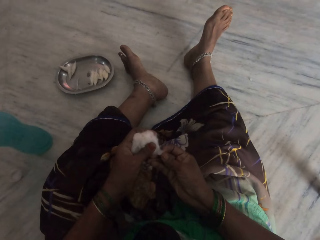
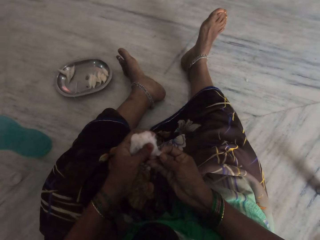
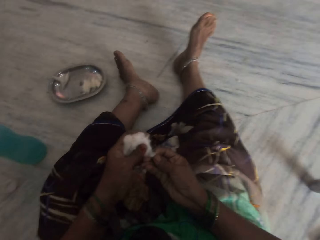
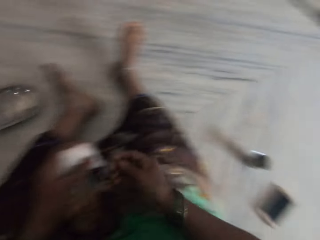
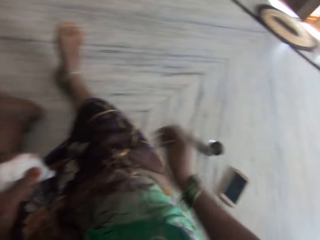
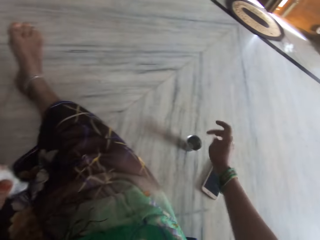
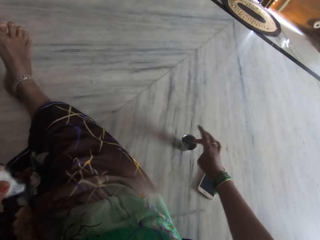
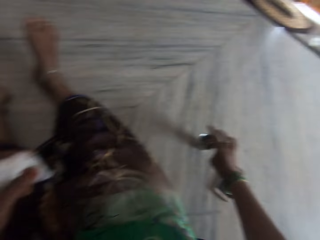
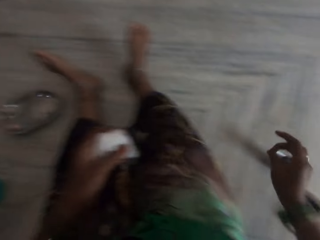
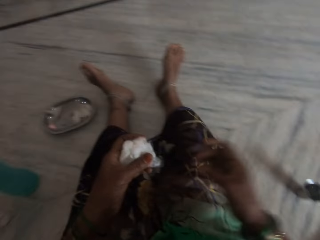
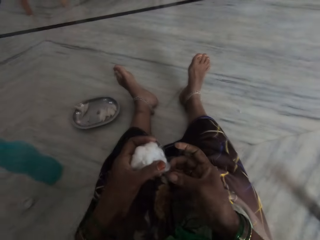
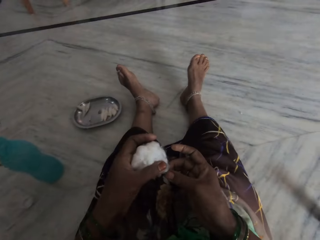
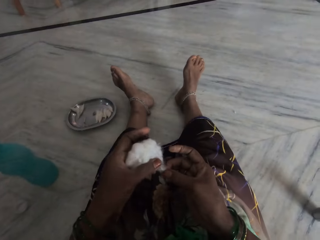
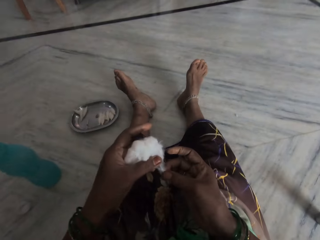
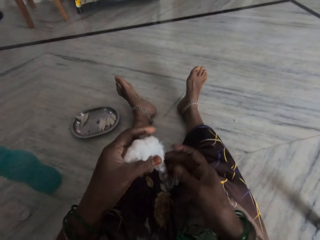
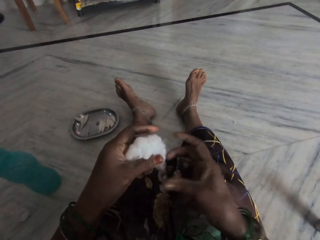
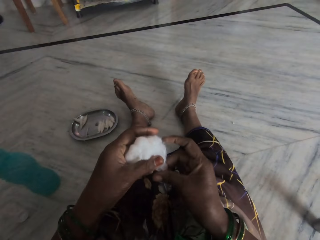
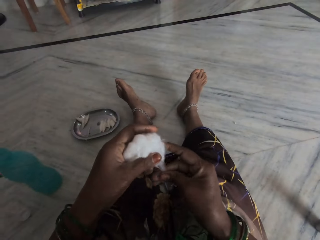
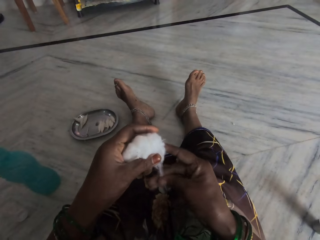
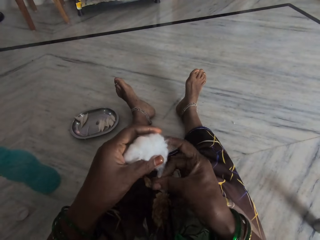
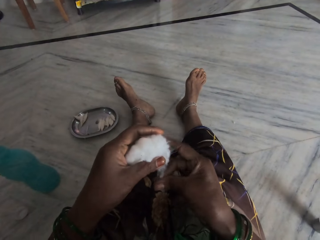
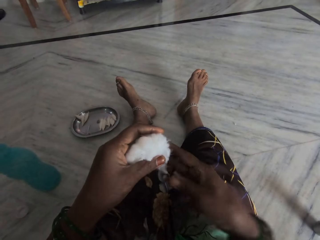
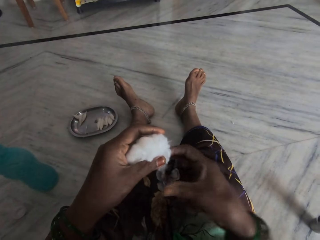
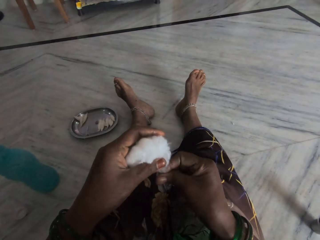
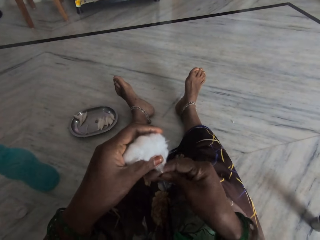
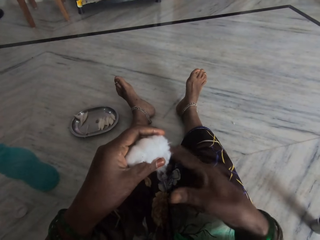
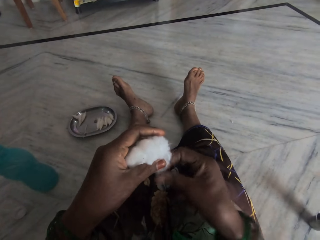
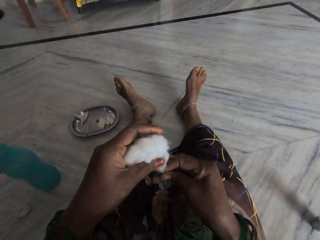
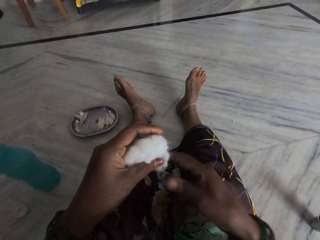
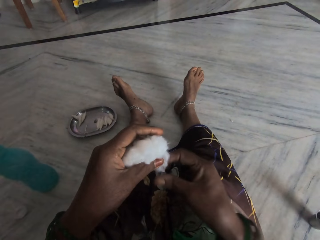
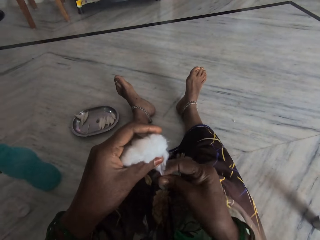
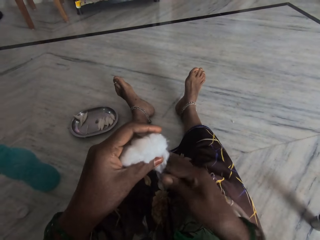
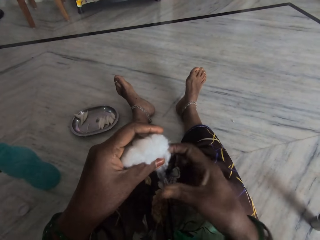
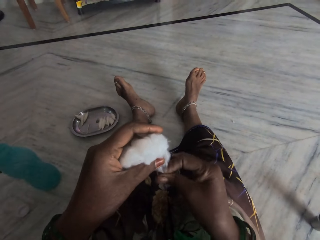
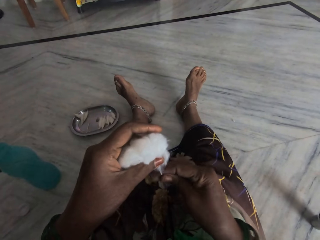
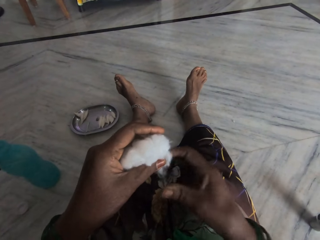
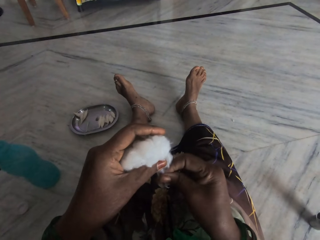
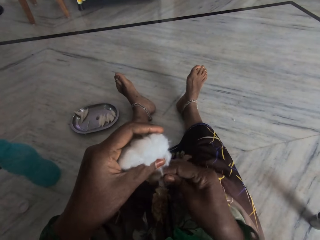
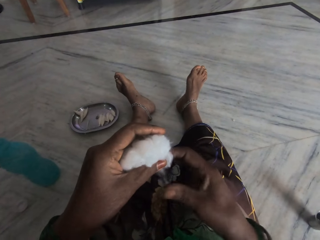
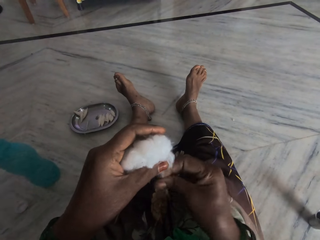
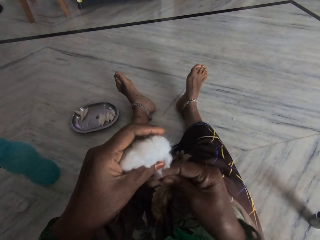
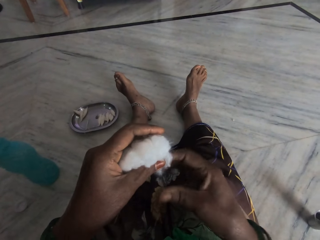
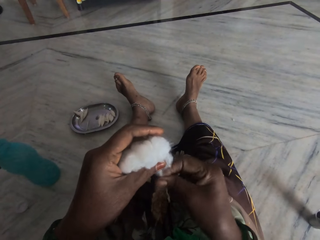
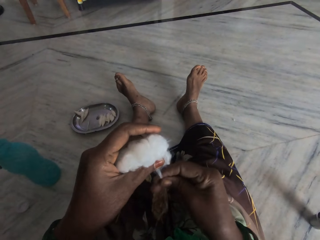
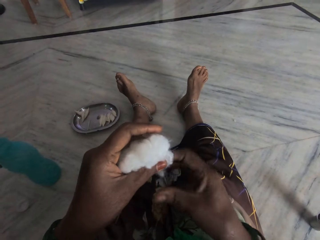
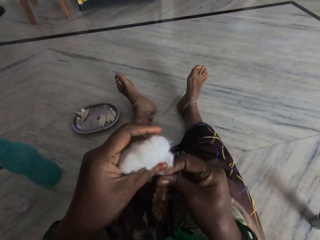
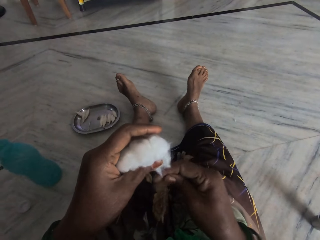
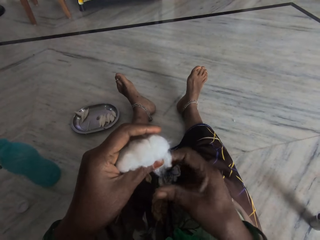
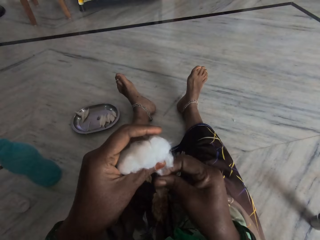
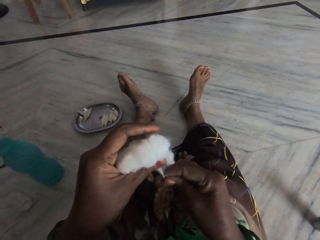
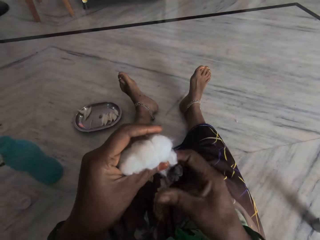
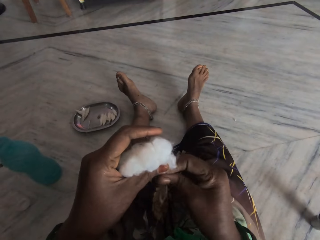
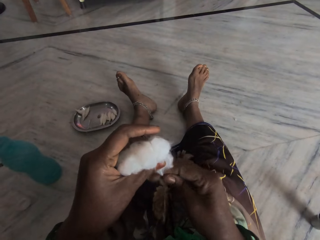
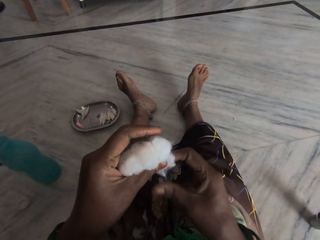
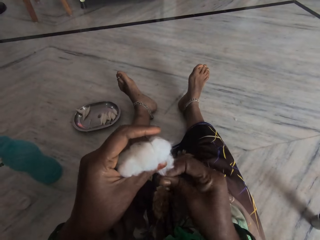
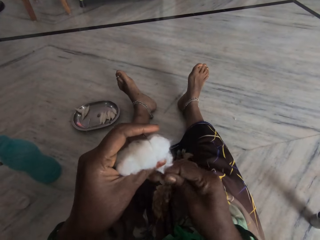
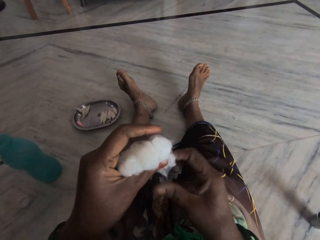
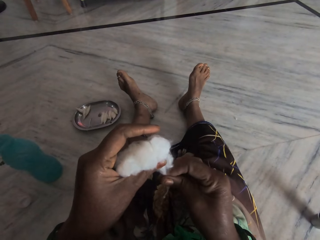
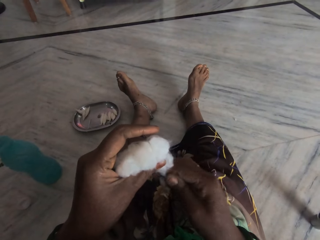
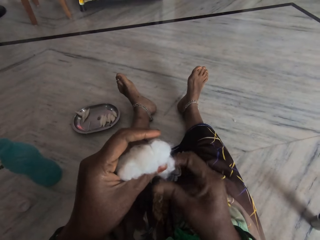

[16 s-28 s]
The camera wearer pulls the cotton wool. She dips her finger in the water in an egg cup. She twists the cotton between her fingers into thread.

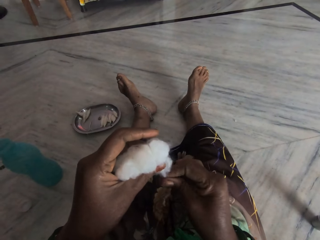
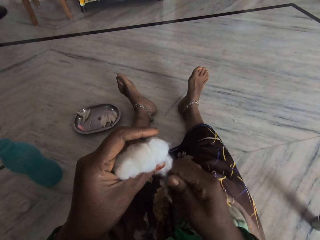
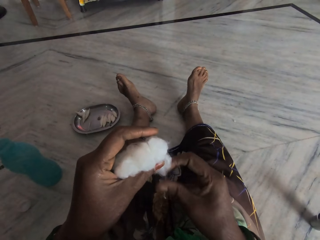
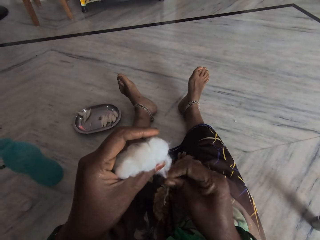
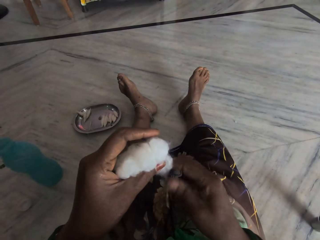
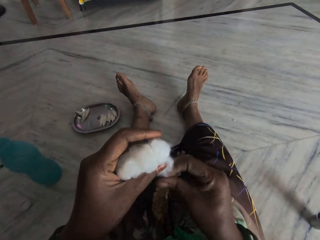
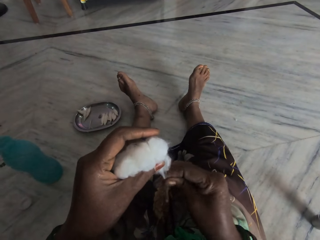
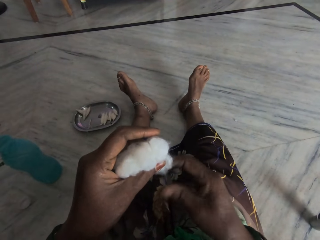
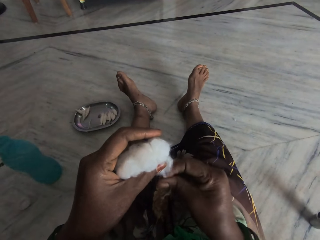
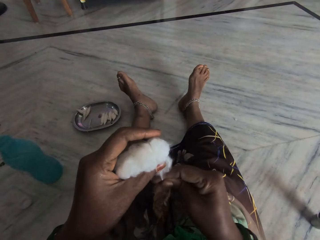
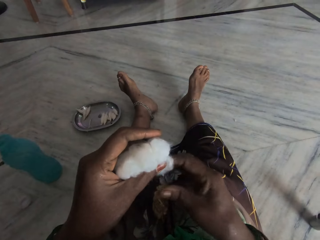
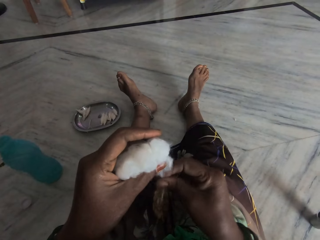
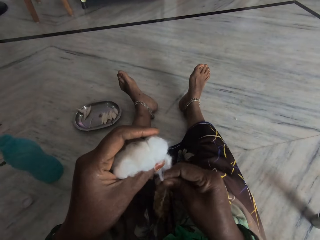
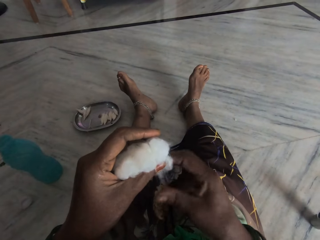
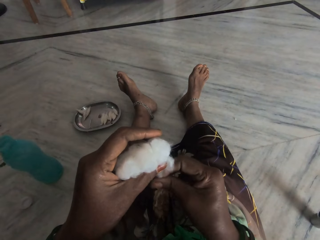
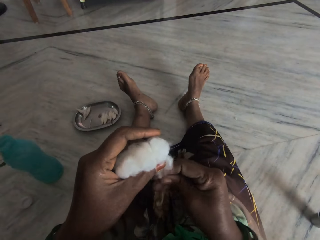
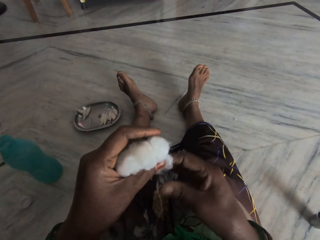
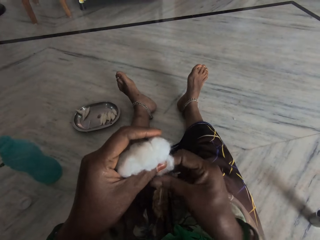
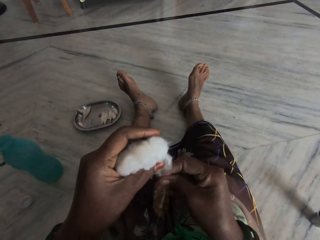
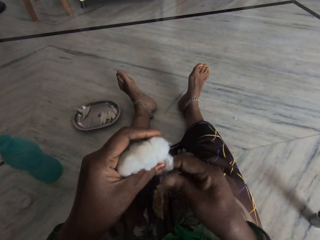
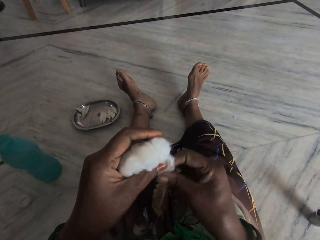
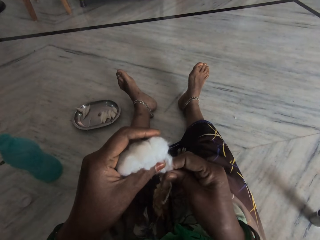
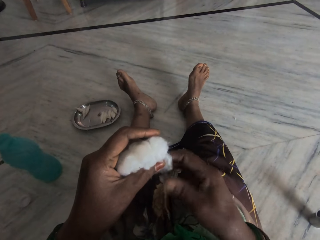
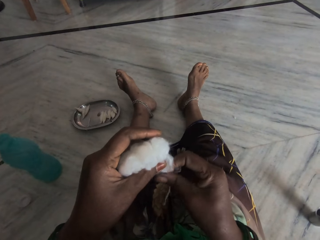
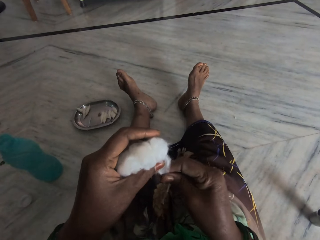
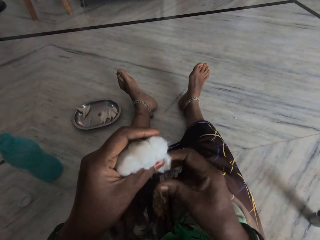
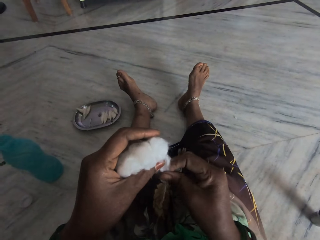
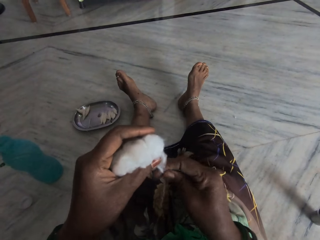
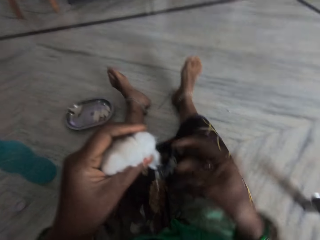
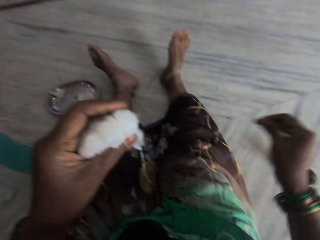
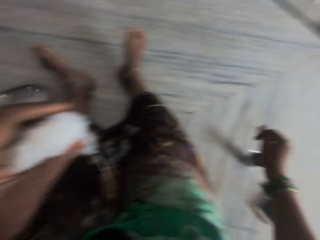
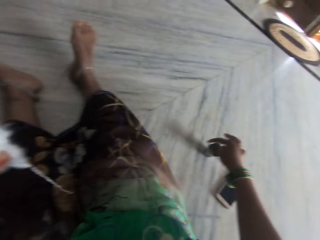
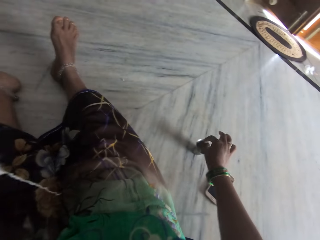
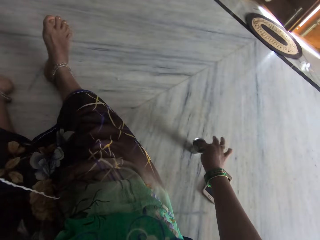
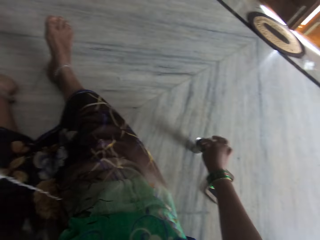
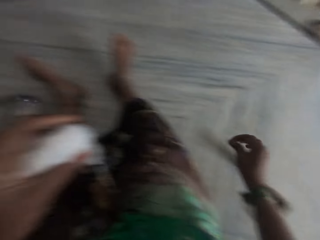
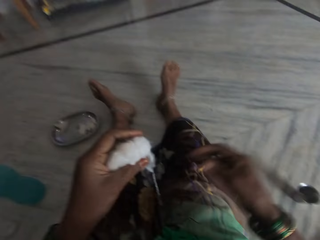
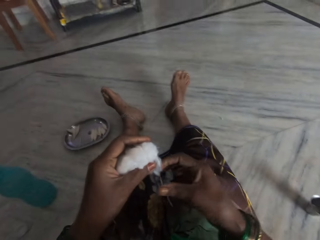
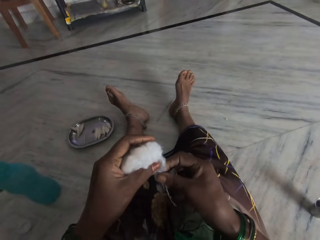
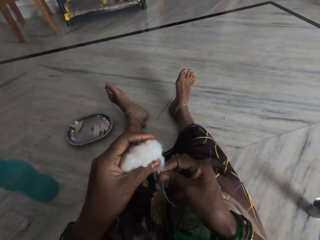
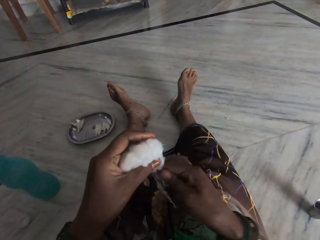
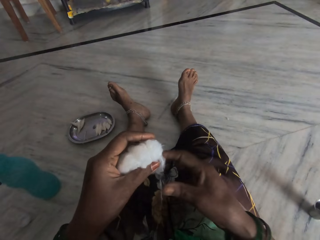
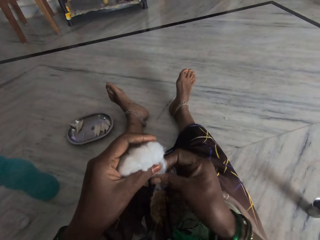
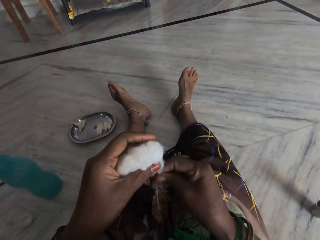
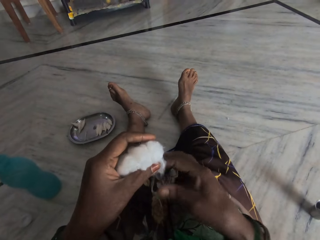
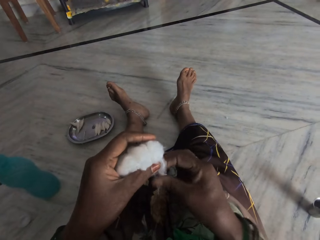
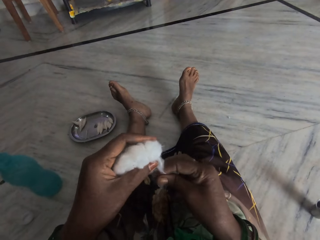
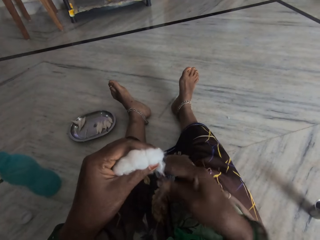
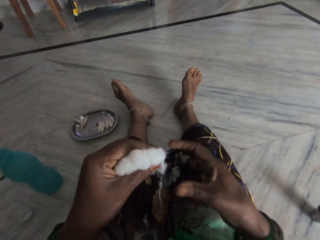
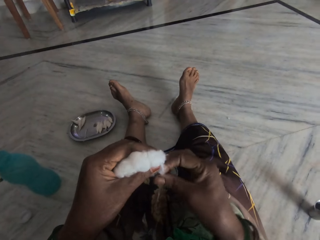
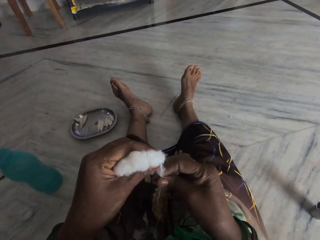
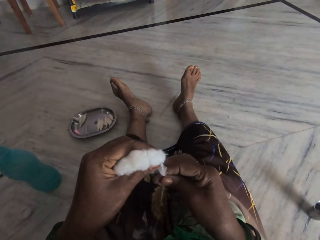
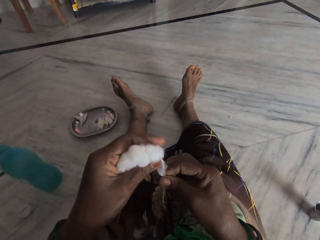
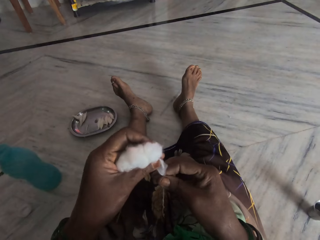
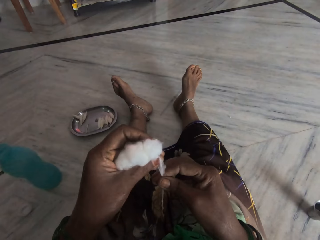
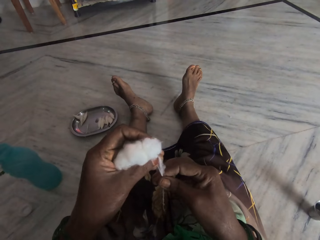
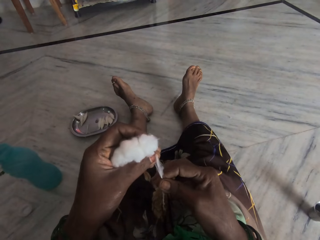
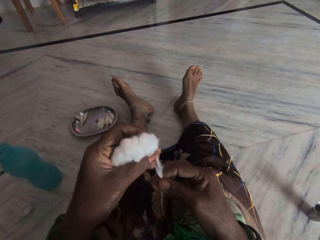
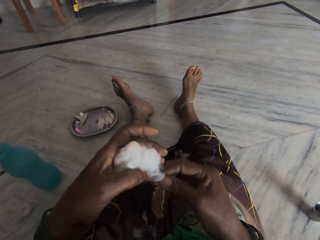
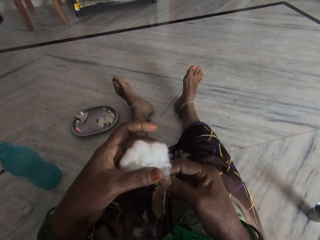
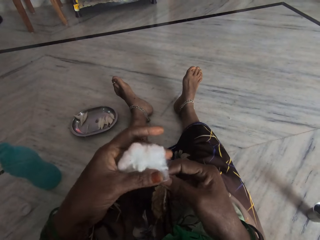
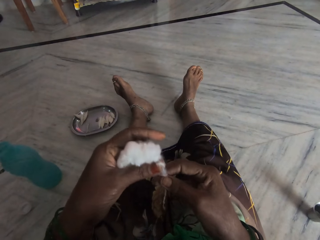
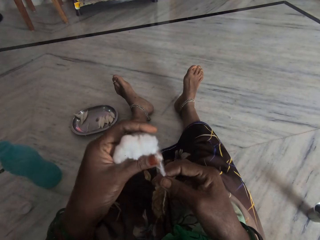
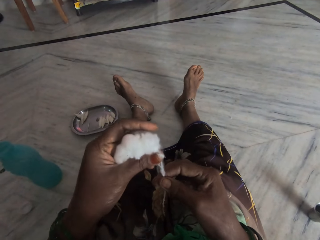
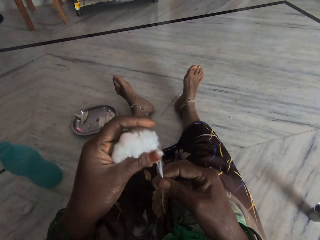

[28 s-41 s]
The camera wearer dips her finger in the water in the egg cup. She twists the cotton between her fingers into thread. She pulls the cotton wool.
